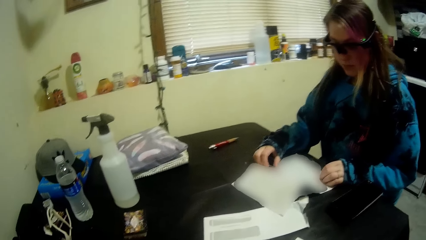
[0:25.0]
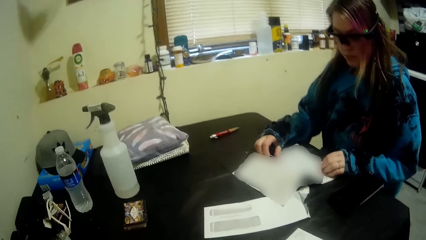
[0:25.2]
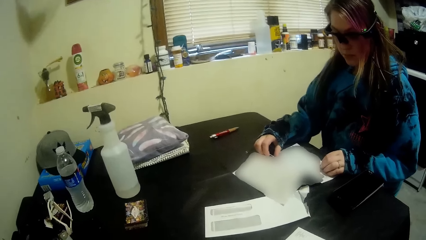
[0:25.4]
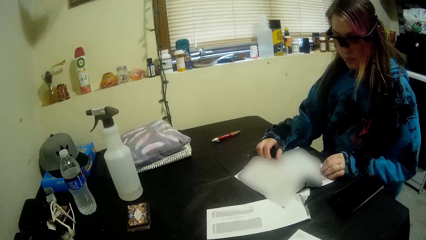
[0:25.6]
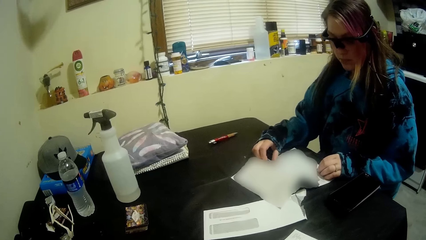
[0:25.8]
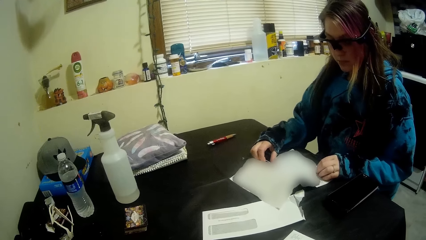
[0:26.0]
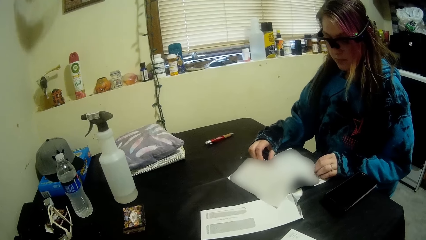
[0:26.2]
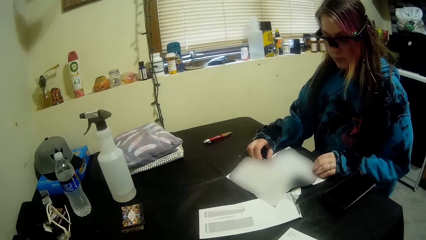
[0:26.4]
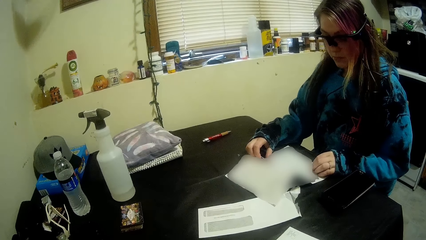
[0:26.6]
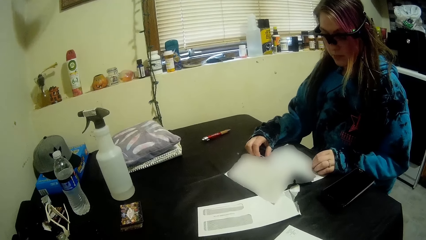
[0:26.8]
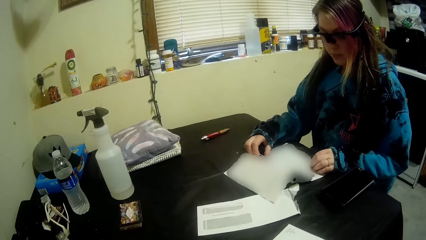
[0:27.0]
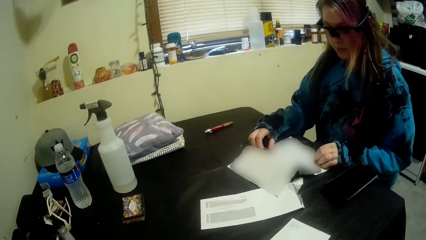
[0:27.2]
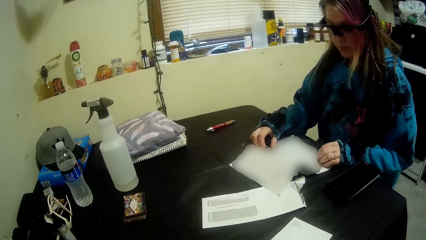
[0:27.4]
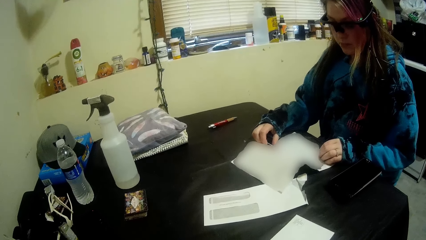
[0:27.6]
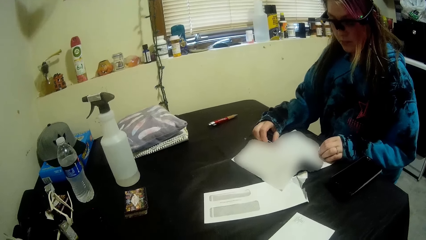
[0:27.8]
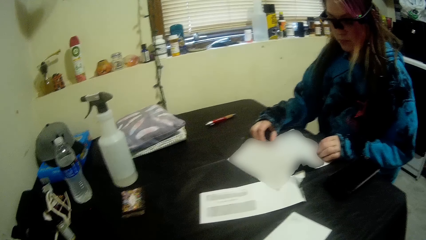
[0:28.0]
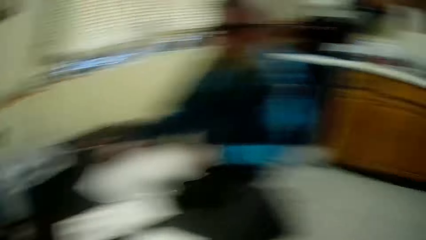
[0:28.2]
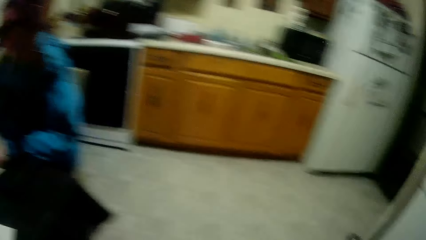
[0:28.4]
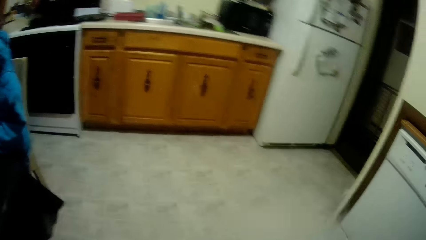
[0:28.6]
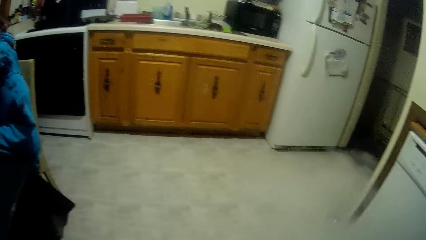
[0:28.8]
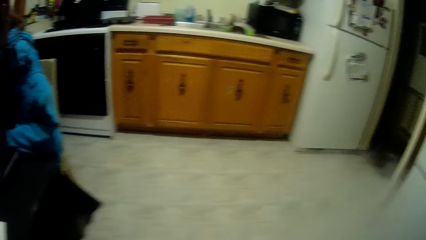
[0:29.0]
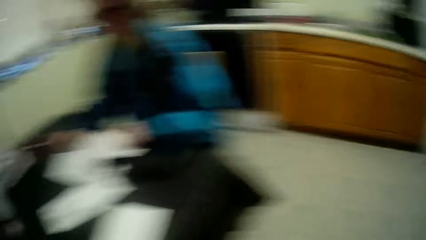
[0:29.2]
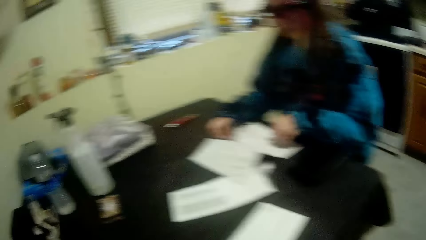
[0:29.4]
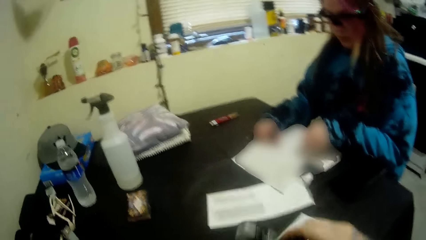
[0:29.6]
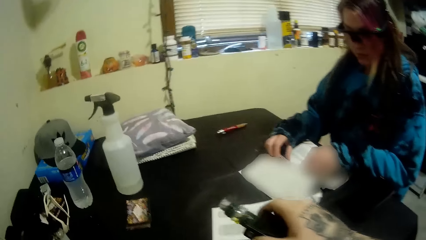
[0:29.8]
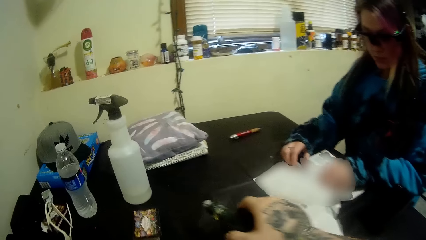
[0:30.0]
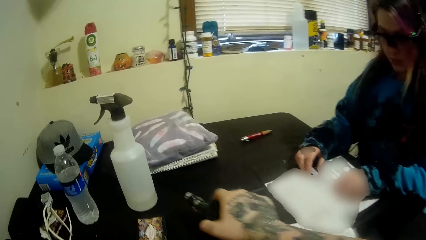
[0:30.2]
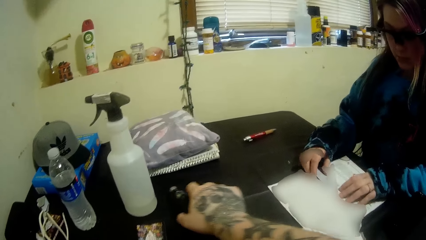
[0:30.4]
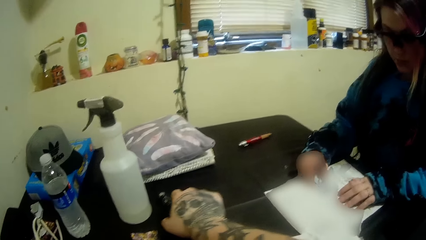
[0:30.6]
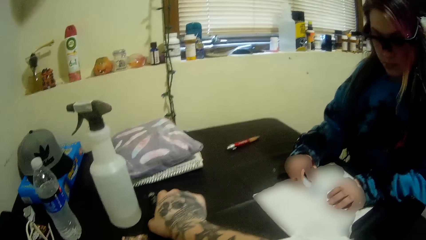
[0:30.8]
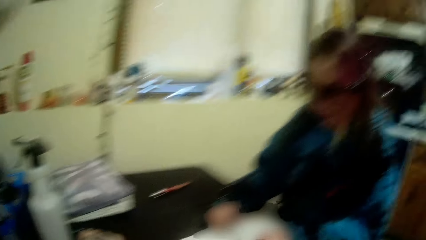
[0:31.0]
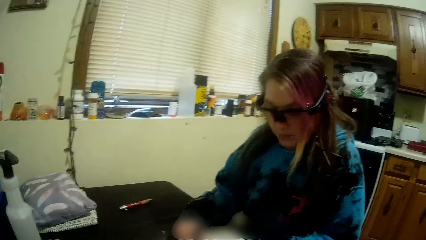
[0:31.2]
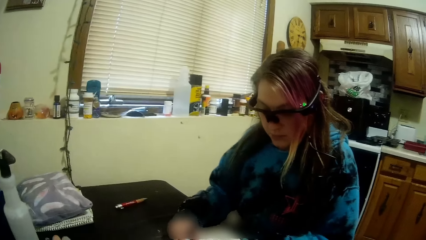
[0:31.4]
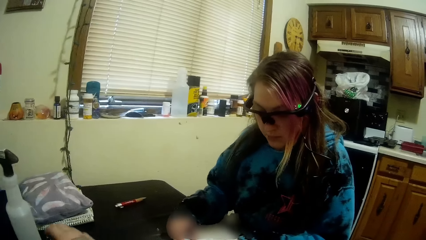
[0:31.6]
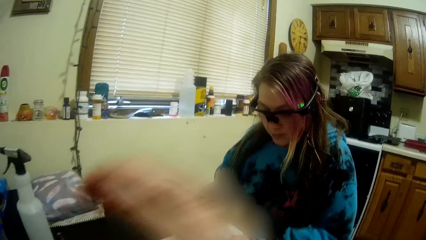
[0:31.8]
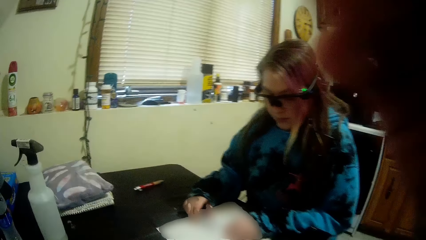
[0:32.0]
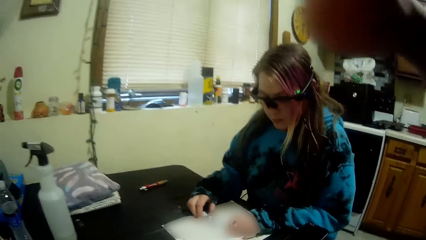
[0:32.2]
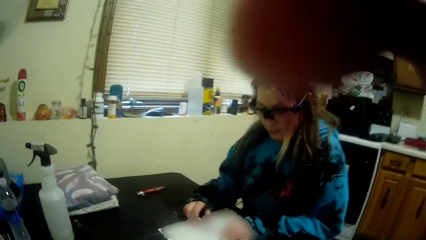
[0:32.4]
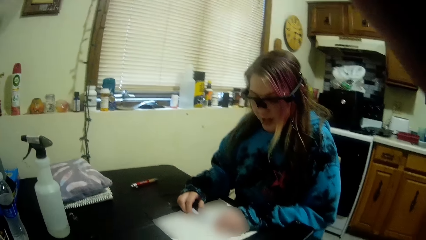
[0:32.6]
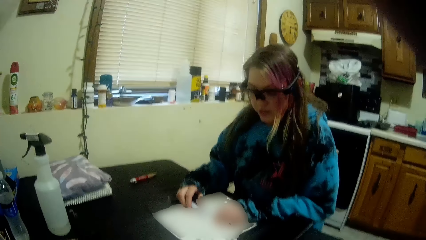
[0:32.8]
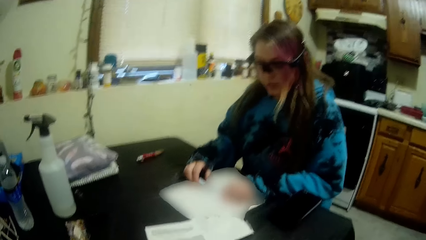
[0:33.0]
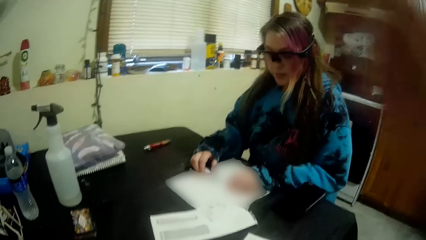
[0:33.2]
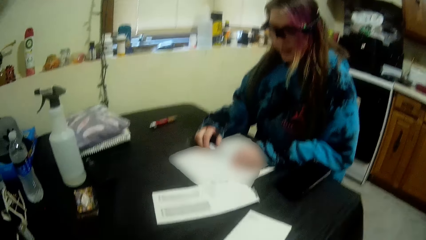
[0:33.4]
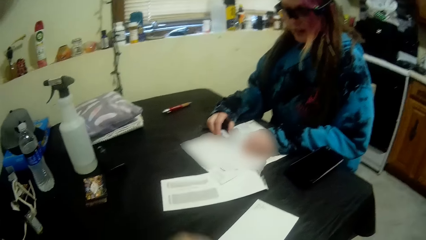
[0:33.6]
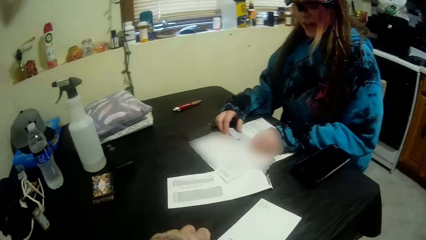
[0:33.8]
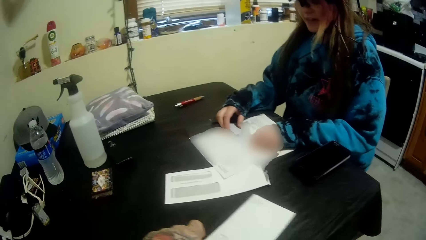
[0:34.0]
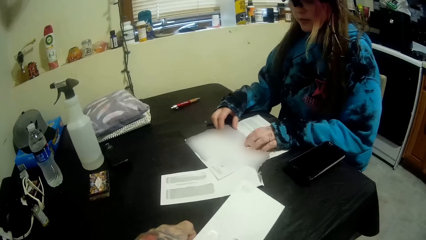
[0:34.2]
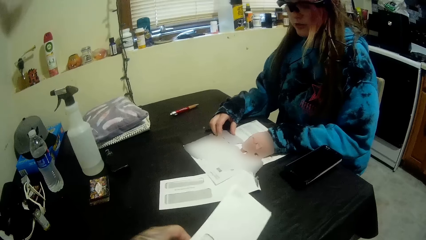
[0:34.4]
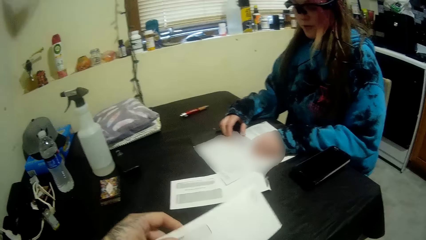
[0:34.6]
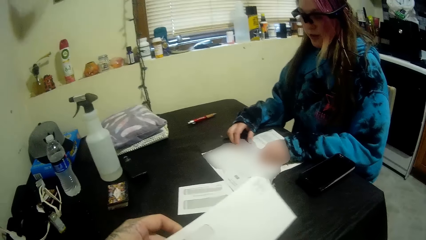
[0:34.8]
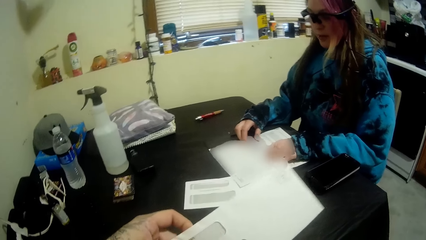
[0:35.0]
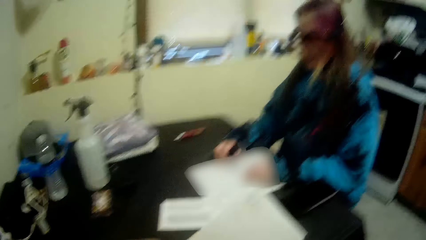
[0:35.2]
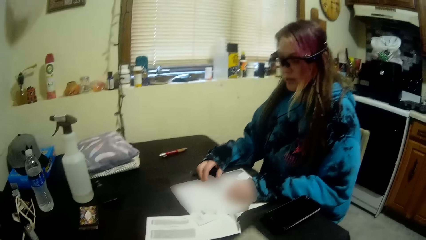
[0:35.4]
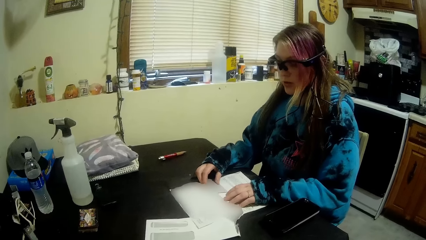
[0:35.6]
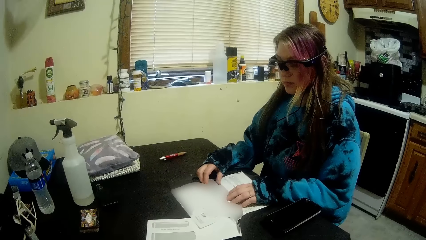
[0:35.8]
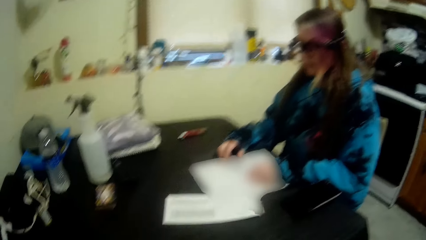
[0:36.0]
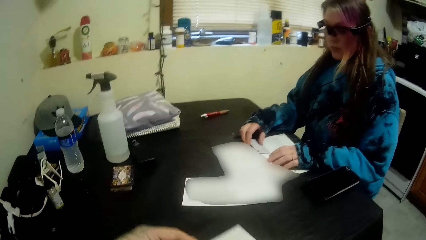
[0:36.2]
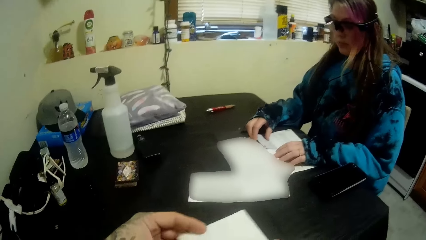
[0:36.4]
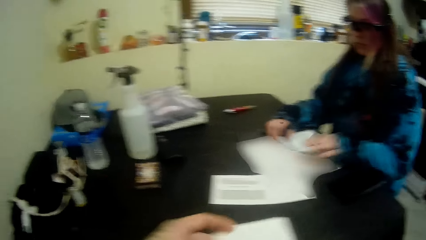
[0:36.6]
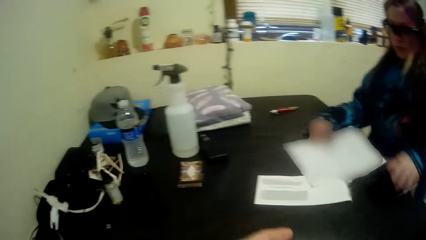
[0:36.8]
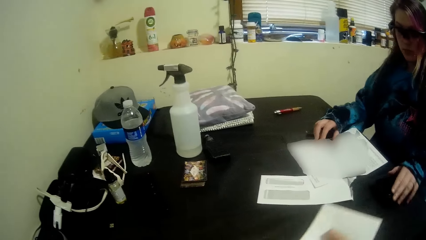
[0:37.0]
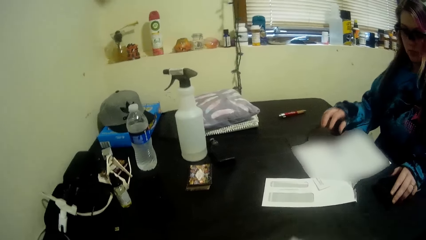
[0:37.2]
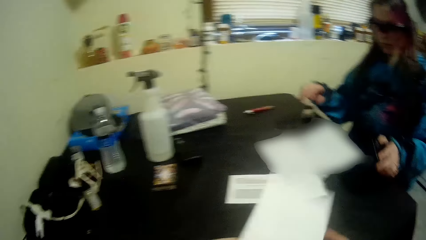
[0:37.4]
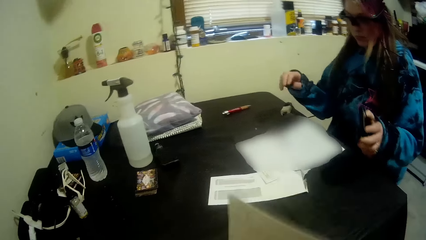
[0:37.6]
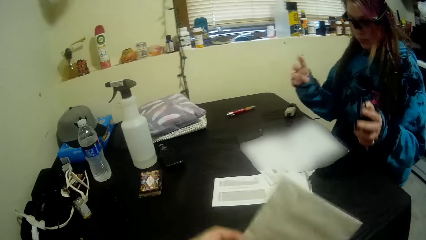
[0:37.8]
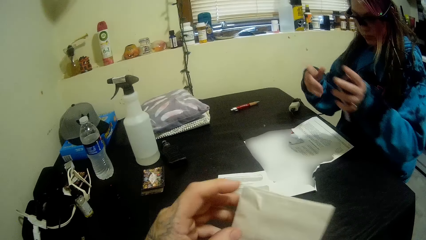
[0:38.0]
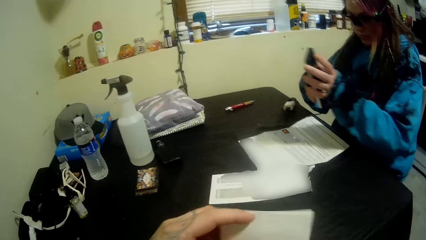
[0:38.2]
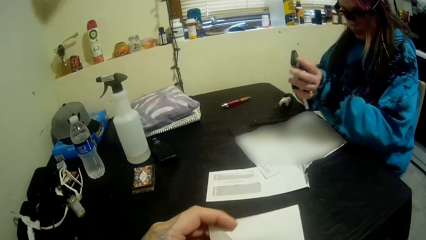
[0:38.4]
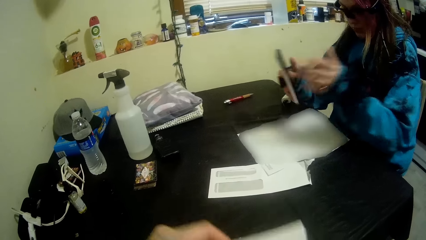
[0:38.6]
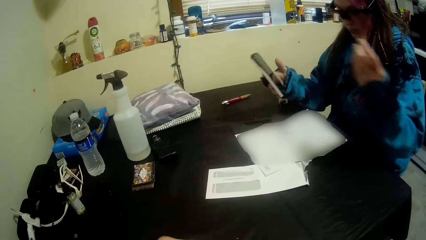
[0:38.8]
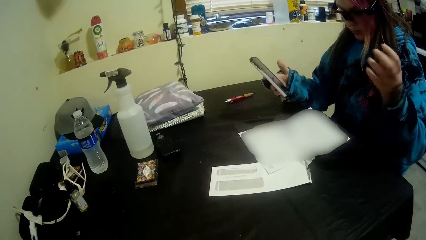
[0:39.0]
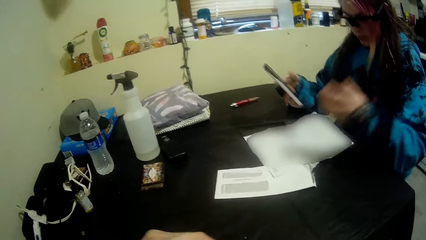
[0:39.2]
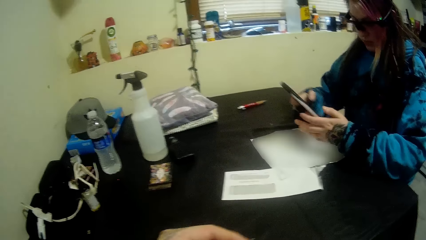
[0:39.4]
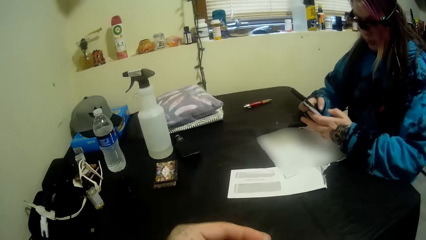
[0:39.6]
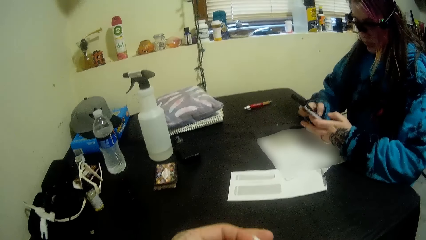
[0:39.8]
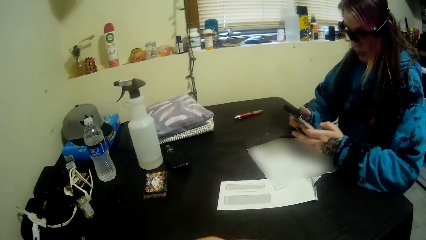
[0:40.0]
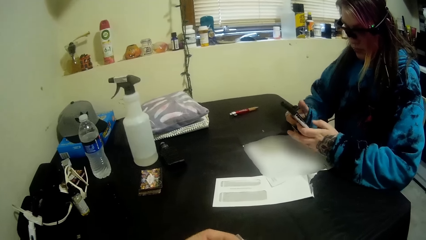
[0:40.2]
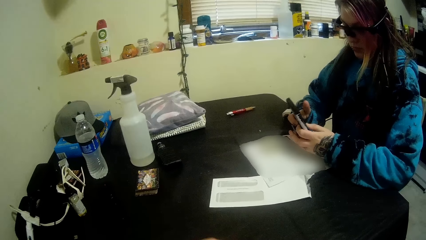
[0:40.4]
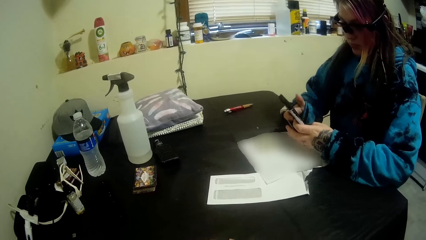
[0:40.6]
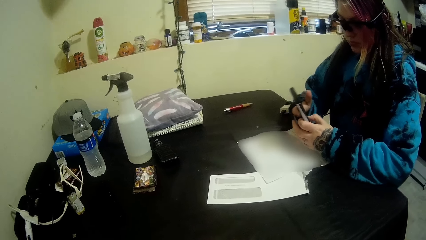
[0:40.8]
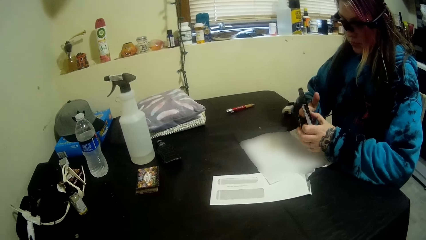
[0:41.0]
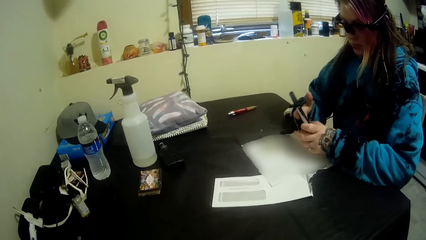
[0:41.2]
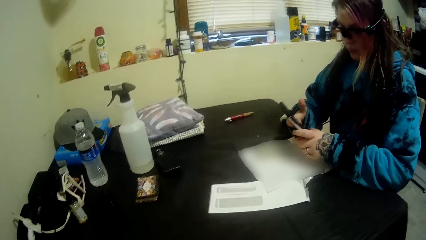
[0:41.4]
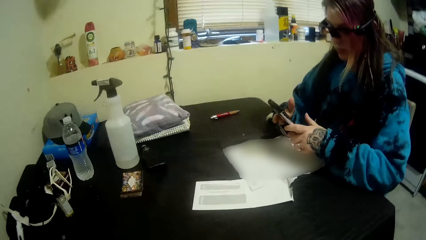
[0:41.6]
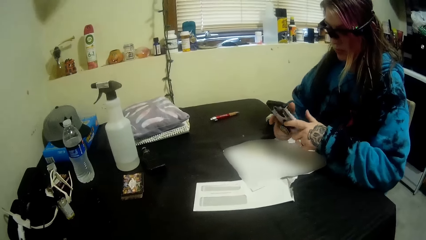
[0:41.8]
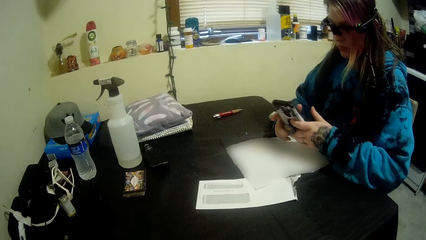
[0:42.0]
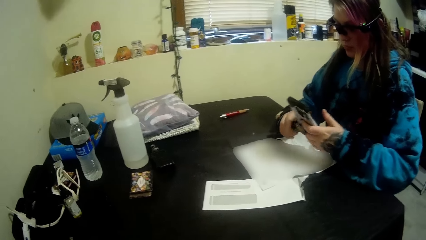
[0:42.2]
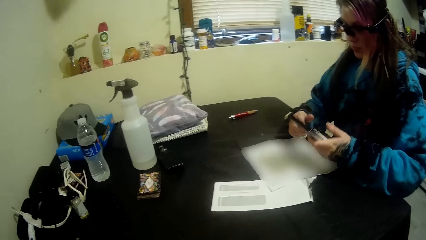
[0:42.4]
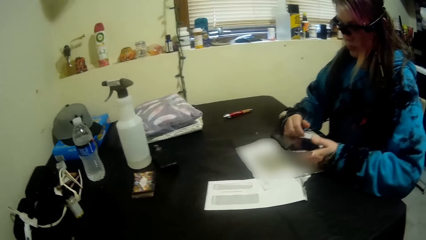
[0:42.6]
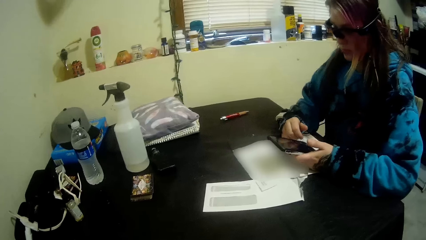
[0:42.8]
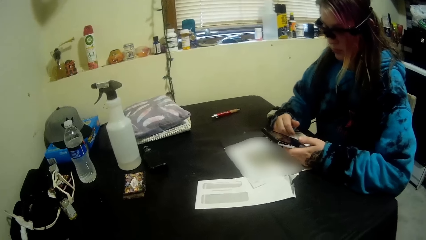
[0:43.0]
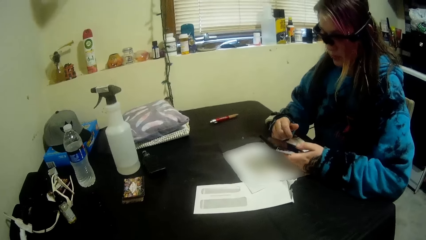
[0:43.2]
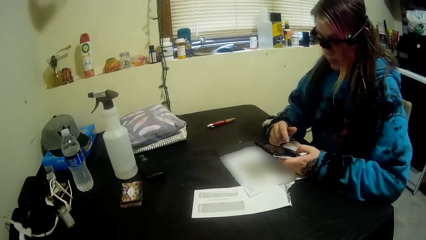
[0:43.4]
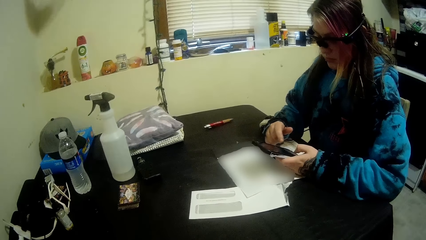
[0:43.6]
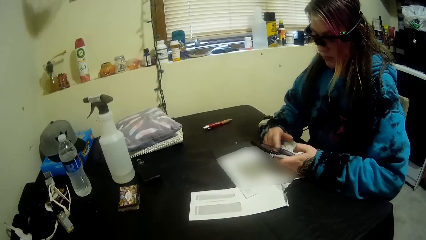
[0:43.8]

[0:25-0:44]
The camera wearer looks at the floor. They talk to the woman. They pick up a pipe from the table. They put the bottle on the table. They lift the hand. The woman talks to the camera wearer. The camera wearer picks up an envelope from the table and holds the envelope. They talk to the woman. The woman picks up the phone from the table. The camera wearer opens the envelope. The woman moves the phone to her right hand, holds the phone and presses the phone. The camera wearer talks to the woman.
